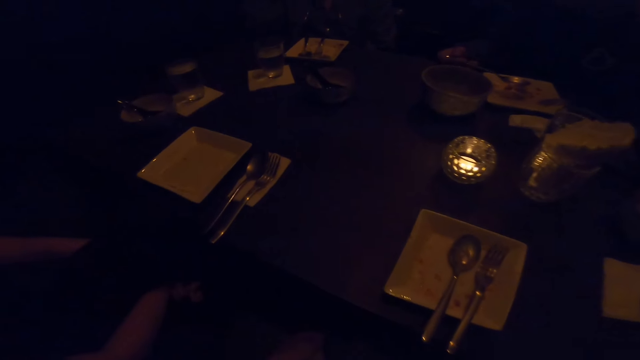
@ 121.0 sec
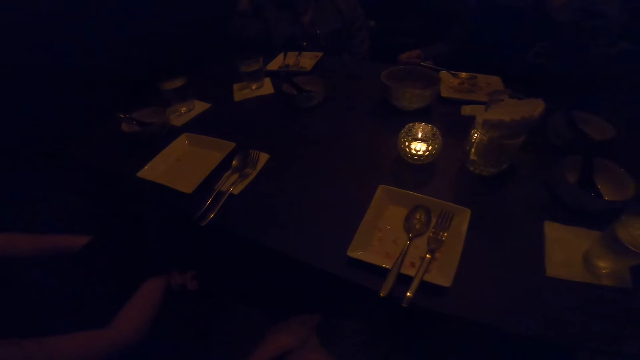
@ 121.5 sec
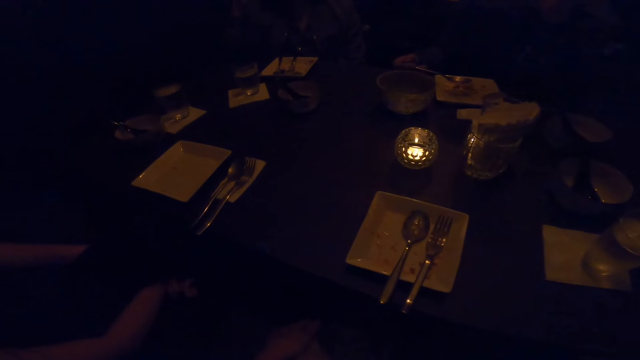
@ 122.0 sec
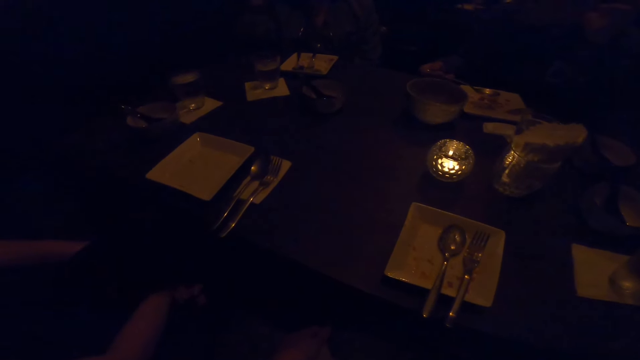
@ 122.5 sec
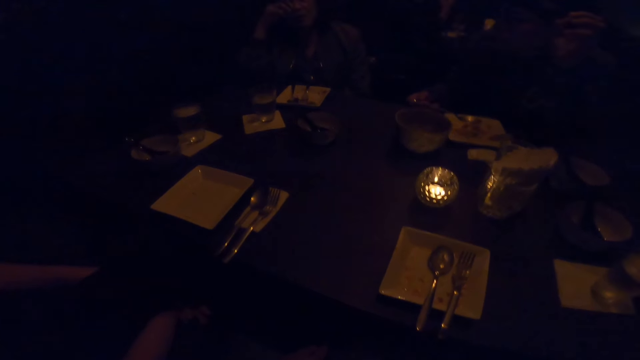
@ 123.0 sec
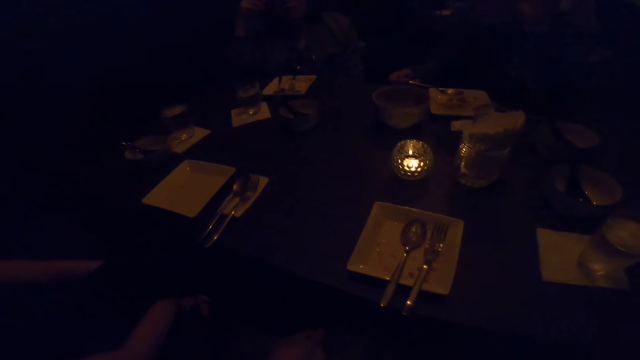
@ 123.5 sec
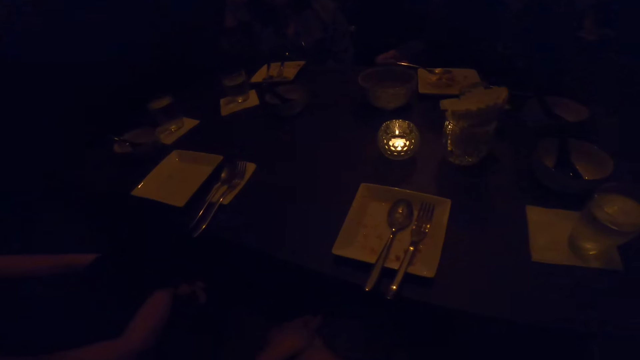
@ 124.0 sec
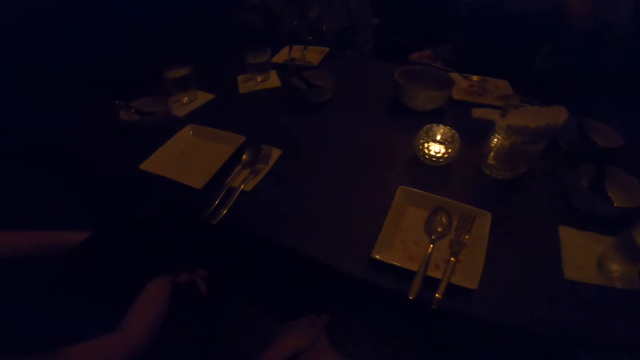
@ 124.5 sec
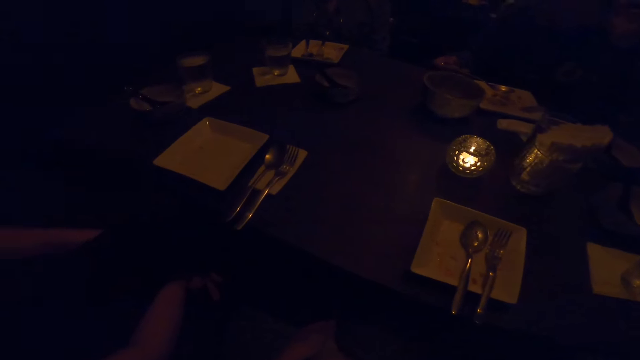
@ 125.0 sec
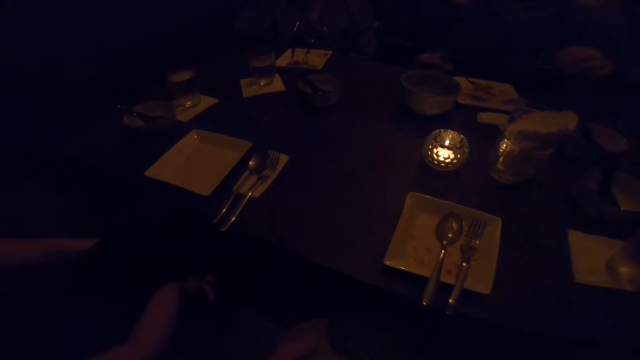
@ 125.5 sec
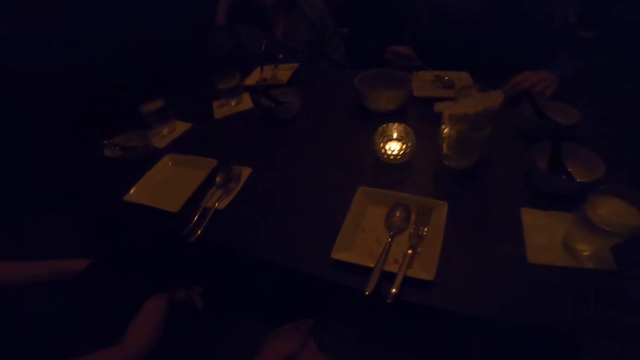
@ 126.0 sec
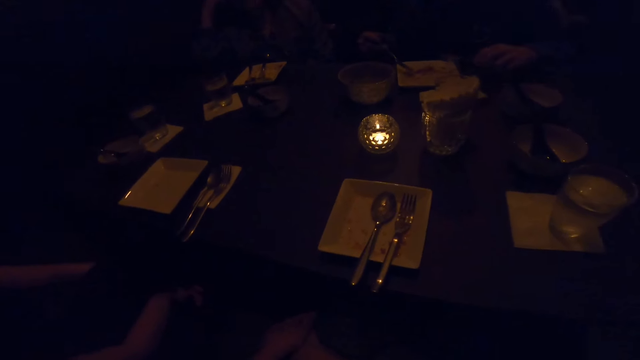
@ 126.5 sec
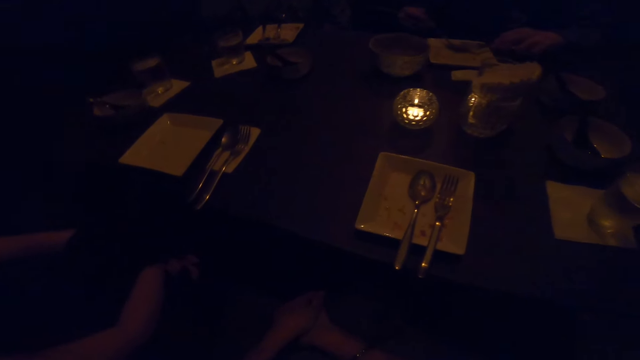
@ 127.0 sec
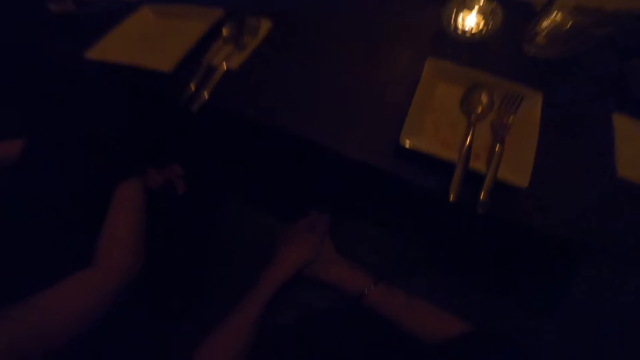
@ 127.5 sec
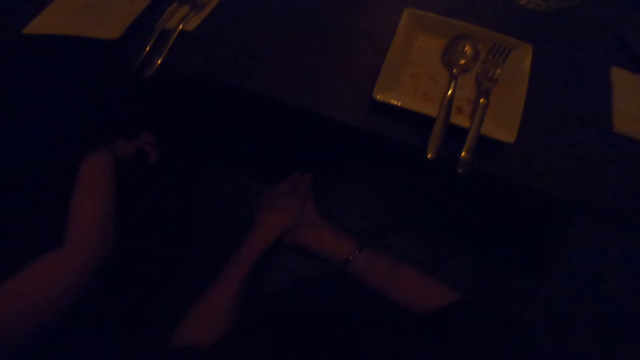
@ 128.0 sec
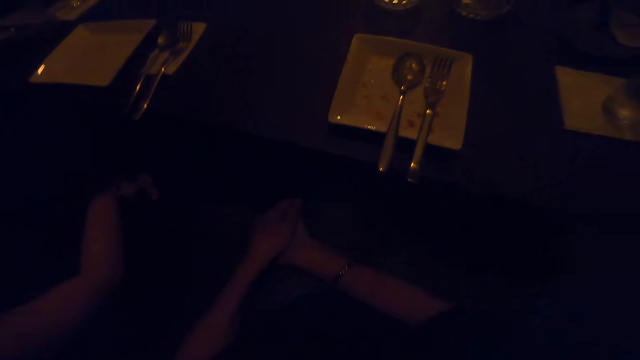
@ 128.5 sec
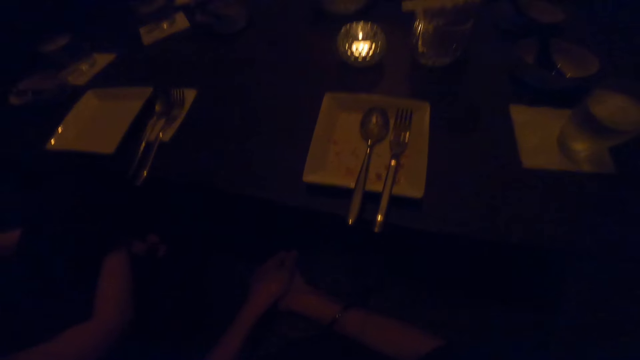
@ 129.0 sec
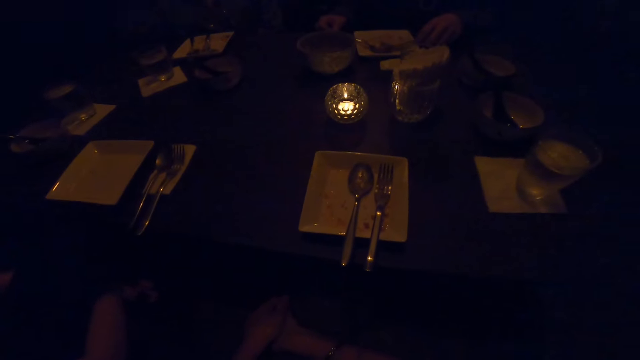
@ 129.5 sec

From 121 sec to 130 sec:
A woman converses. Another woman touches the spoon. A man eats from a plate with the spoon in his right hand. The other woman takes the food with the spoon.

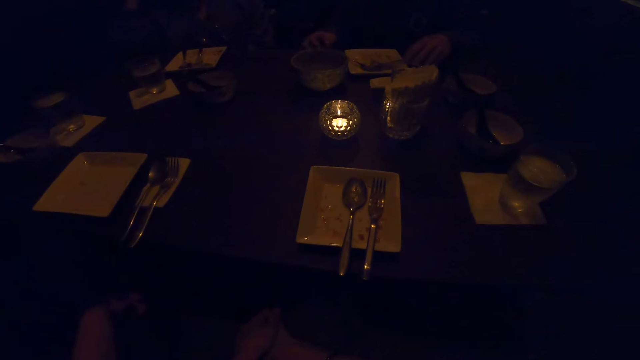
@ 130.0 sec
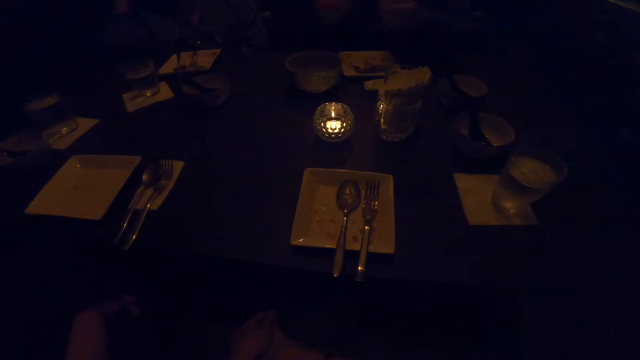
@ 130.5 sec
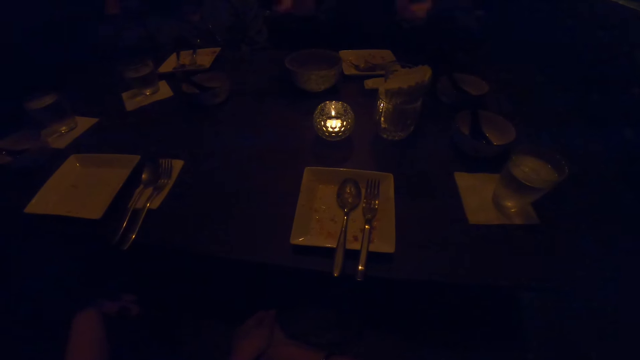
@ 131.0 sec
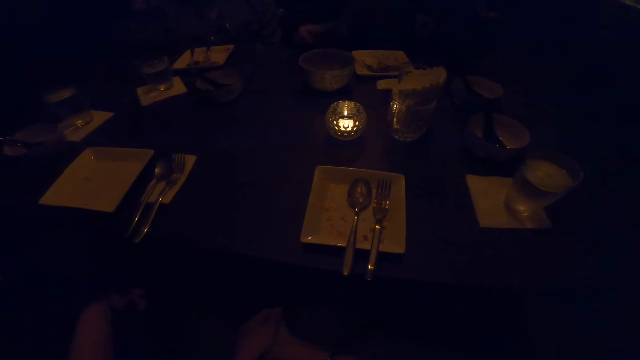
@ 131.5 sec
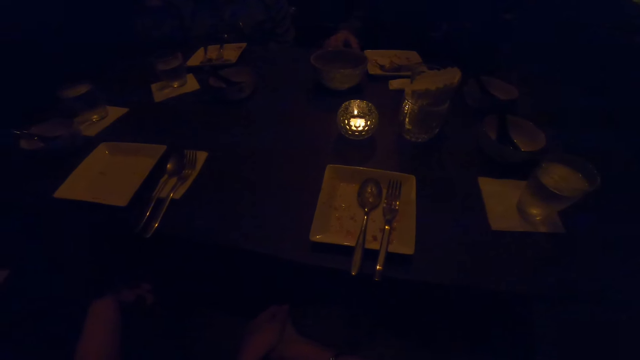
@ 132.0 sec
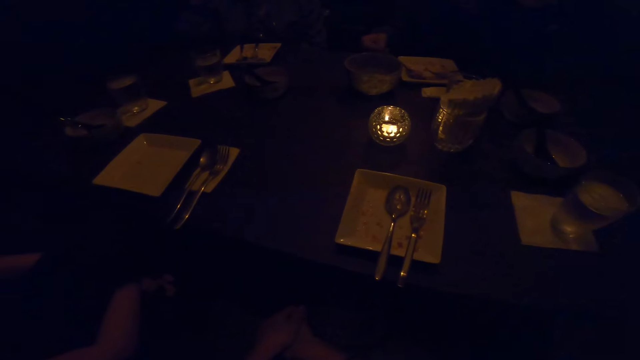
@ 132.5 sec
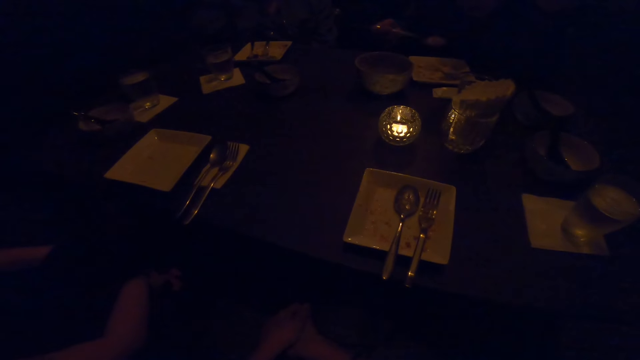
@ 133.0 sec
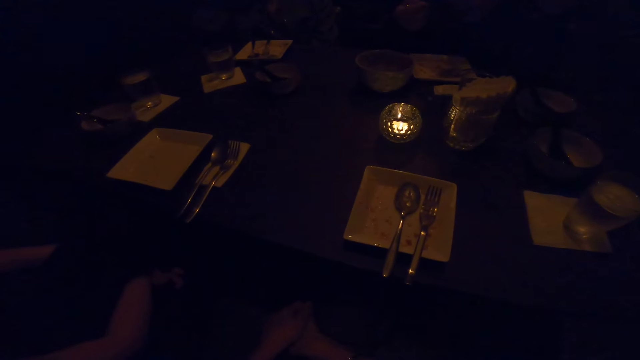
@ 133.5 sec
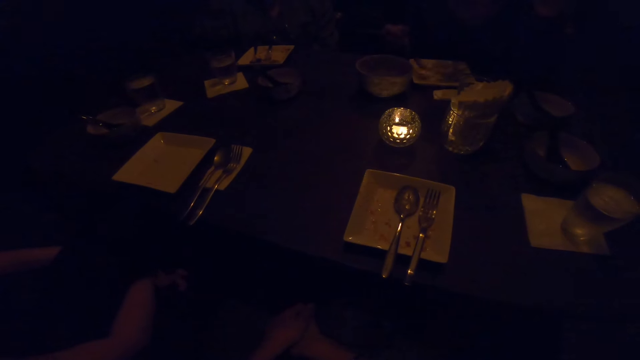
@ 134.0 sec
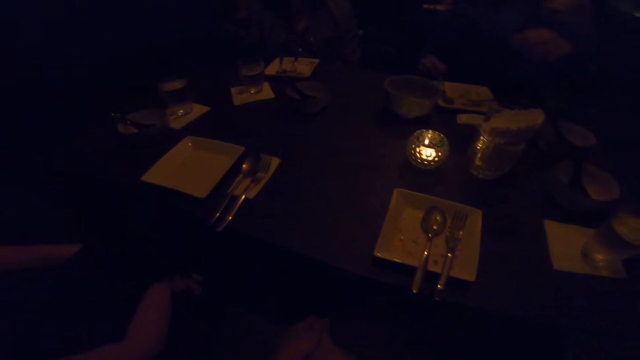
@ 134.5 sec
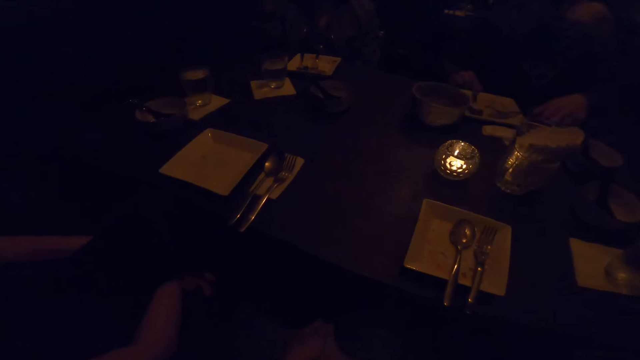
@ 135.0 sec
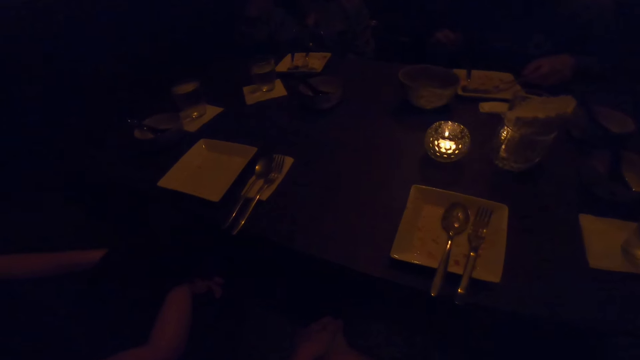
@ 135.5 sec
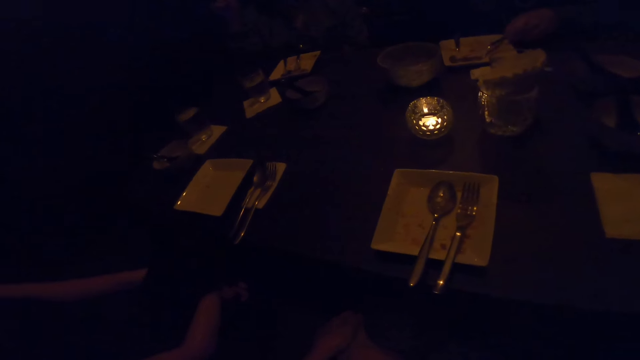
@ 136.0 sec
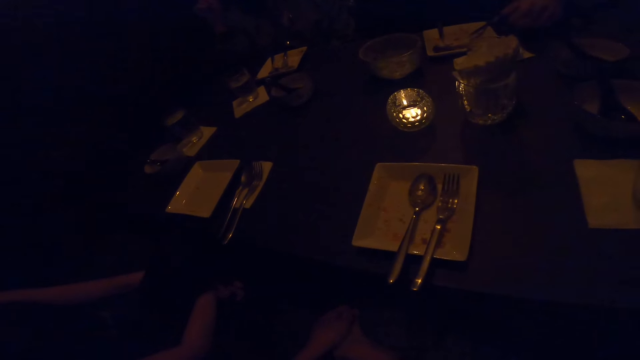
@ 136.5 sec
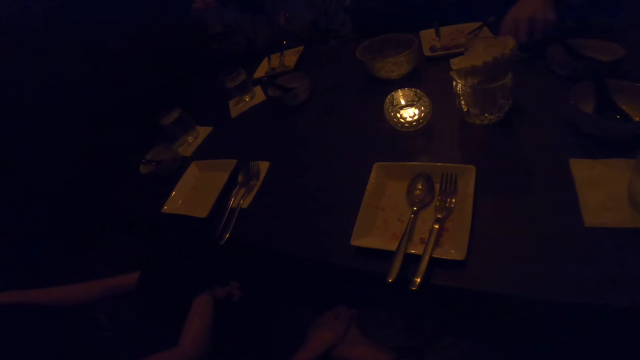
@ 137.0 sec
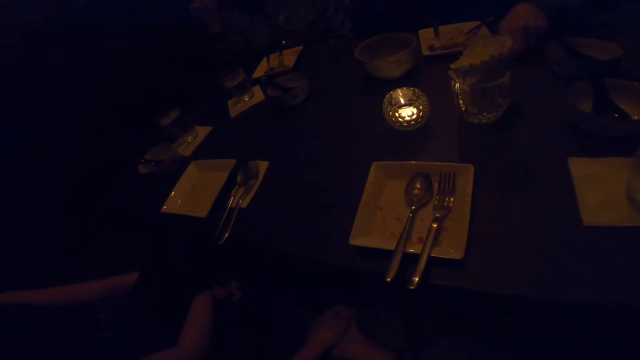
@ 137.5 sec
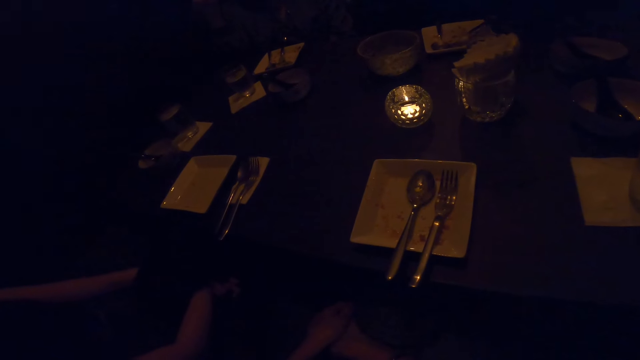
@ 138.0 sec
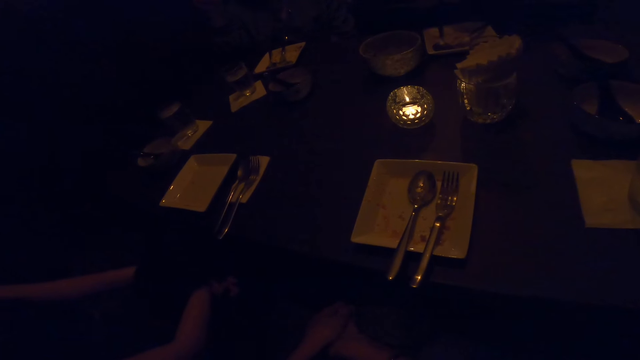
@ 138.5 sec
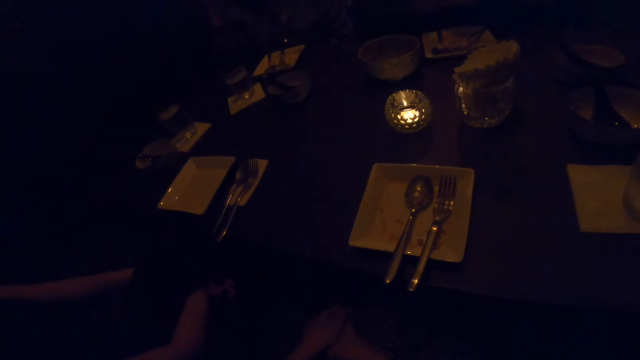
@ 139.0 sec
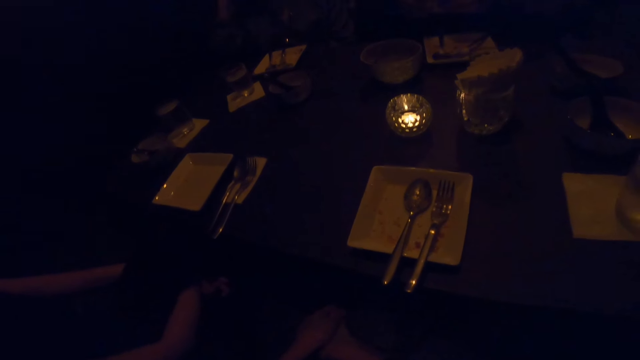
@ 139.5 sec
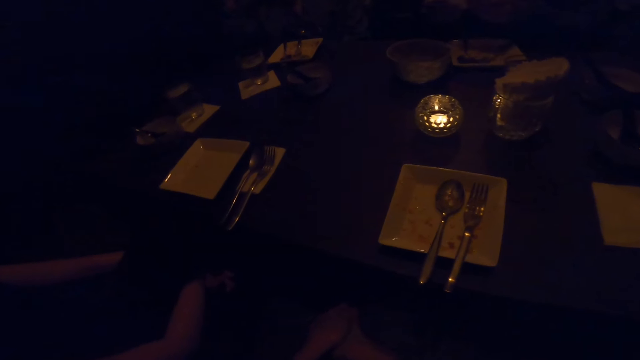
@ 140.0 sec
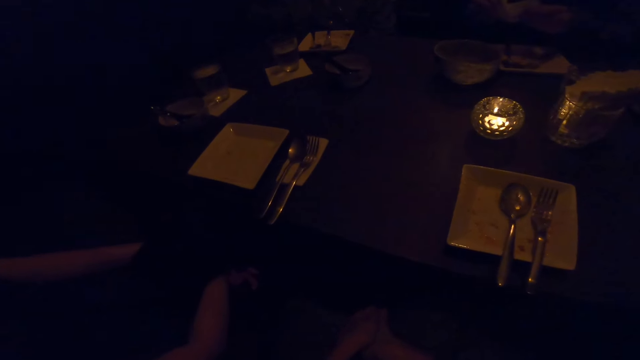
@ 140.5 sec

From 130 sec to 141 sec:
A woman converses. A man stops eating. The woman eats the food. She puts down the spoon.
